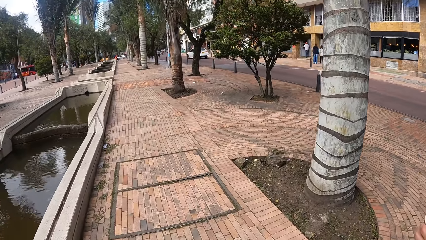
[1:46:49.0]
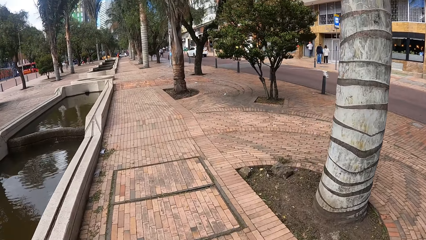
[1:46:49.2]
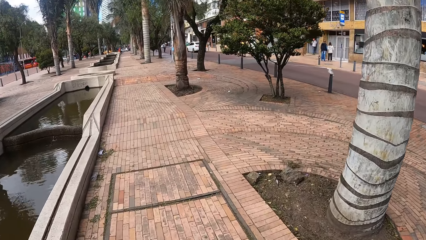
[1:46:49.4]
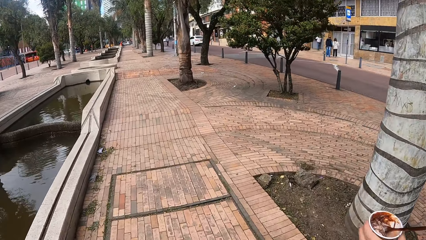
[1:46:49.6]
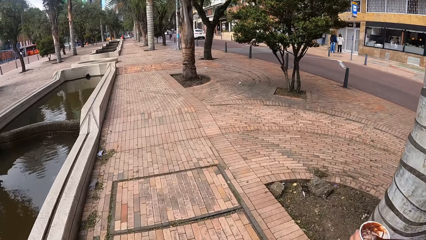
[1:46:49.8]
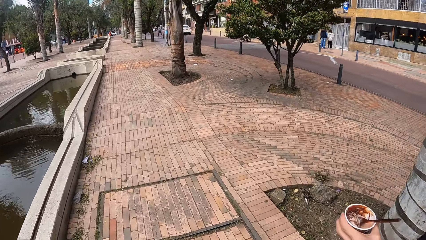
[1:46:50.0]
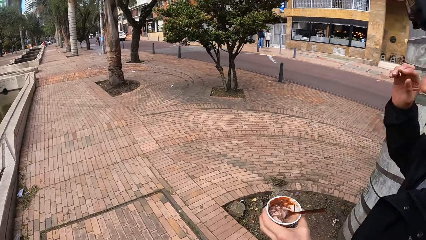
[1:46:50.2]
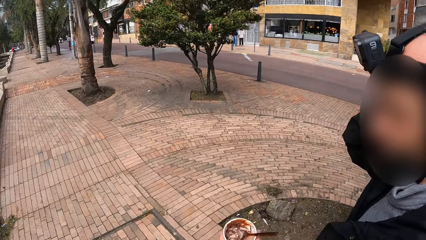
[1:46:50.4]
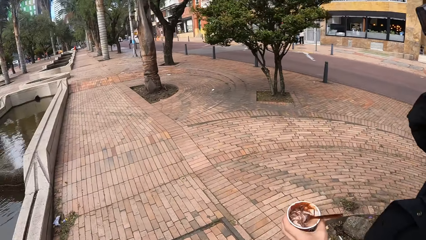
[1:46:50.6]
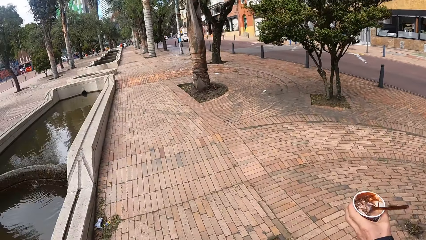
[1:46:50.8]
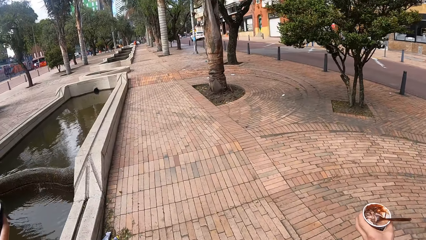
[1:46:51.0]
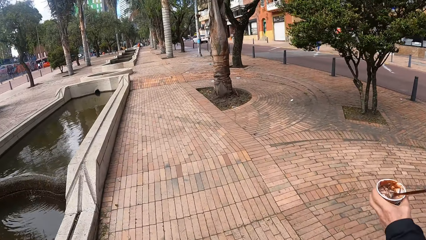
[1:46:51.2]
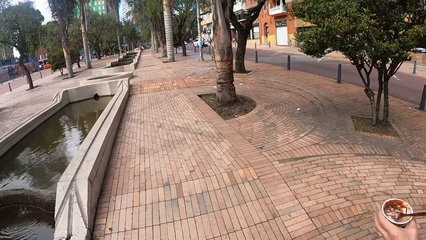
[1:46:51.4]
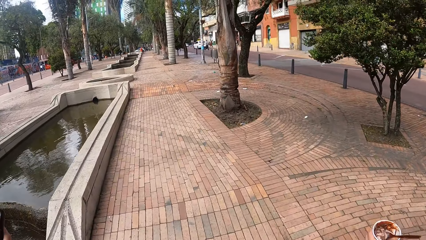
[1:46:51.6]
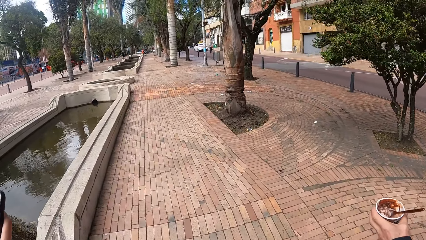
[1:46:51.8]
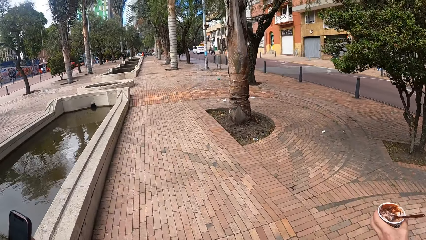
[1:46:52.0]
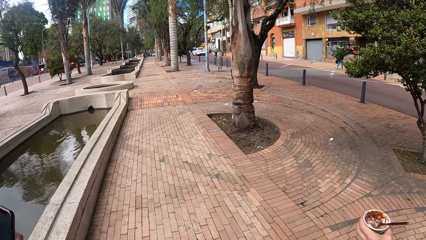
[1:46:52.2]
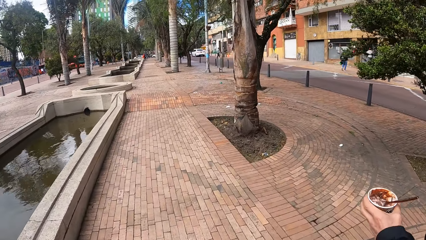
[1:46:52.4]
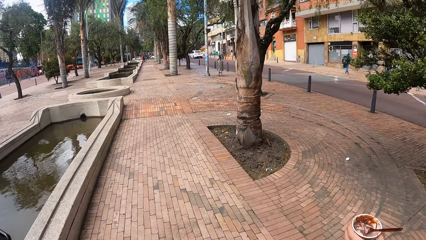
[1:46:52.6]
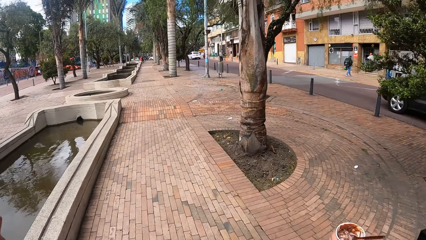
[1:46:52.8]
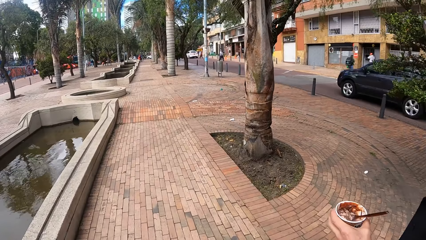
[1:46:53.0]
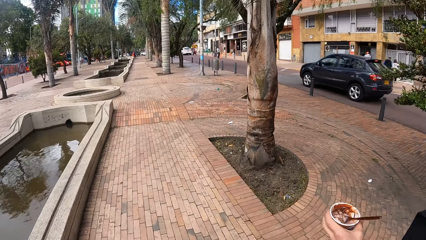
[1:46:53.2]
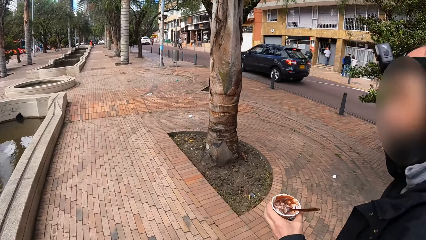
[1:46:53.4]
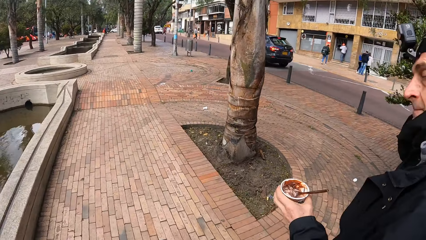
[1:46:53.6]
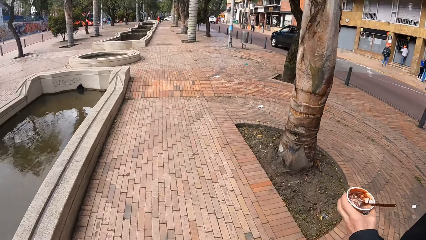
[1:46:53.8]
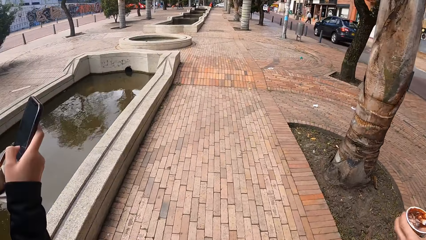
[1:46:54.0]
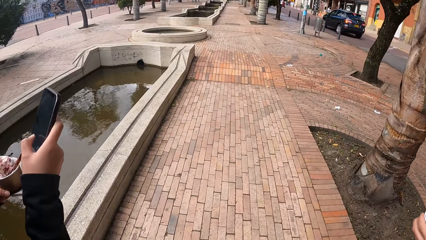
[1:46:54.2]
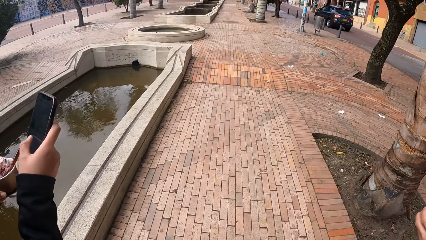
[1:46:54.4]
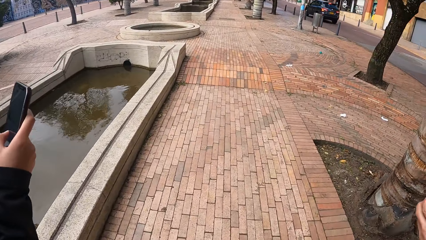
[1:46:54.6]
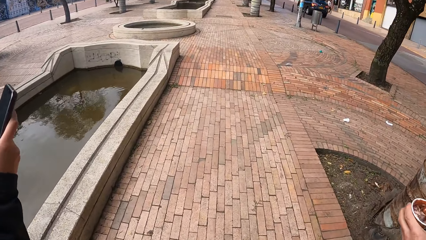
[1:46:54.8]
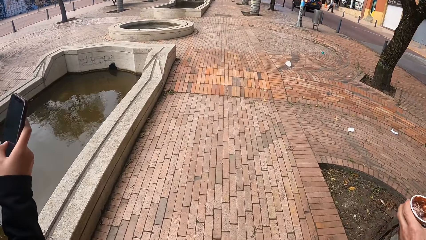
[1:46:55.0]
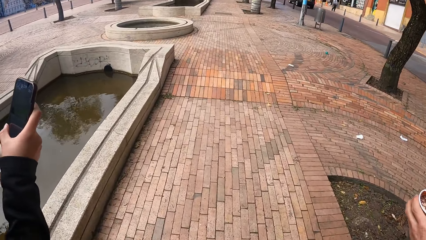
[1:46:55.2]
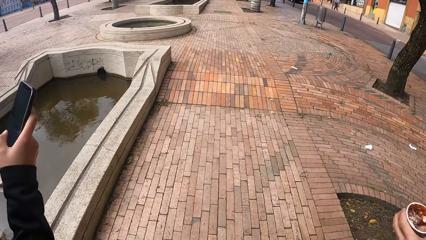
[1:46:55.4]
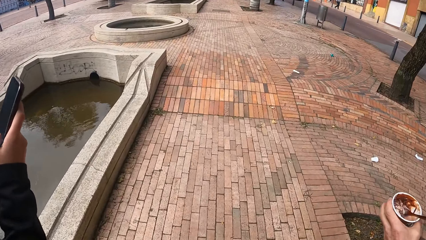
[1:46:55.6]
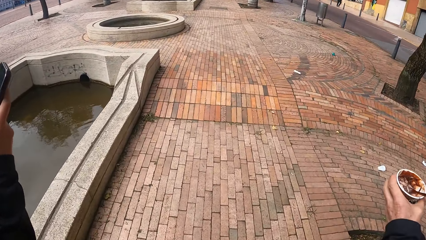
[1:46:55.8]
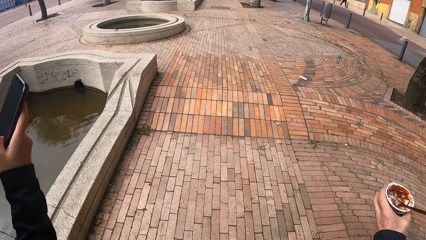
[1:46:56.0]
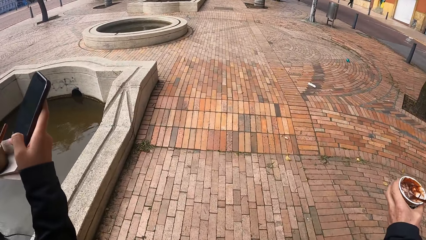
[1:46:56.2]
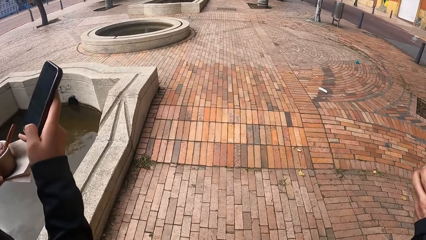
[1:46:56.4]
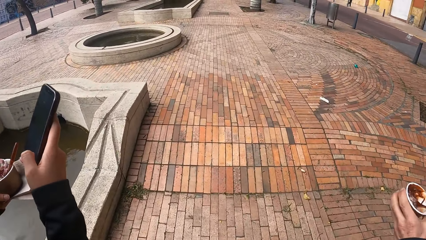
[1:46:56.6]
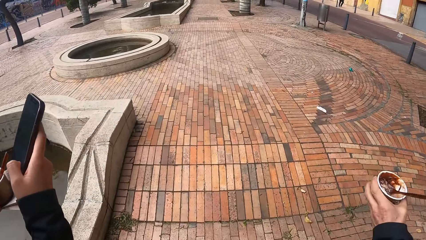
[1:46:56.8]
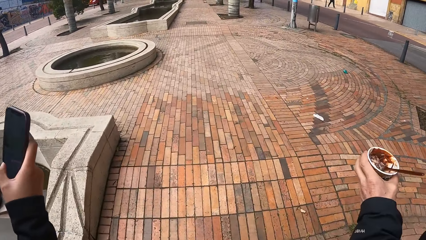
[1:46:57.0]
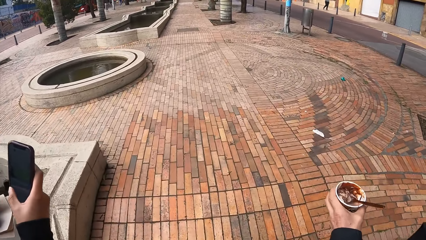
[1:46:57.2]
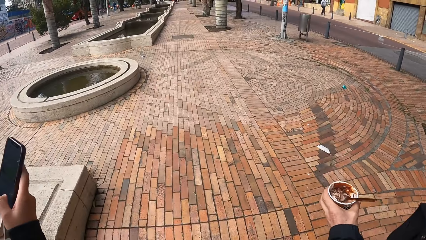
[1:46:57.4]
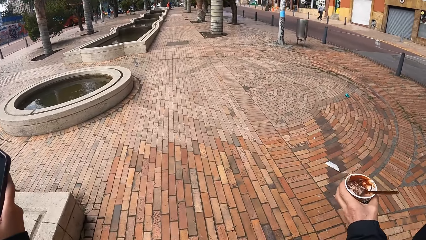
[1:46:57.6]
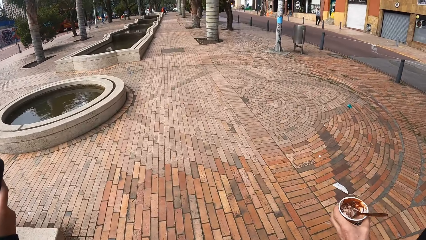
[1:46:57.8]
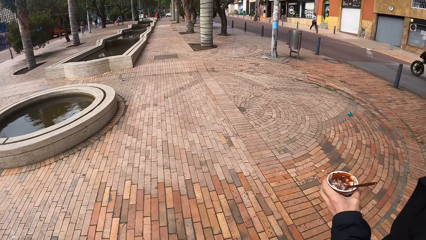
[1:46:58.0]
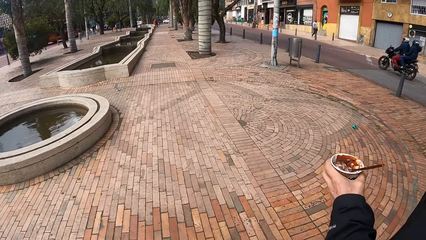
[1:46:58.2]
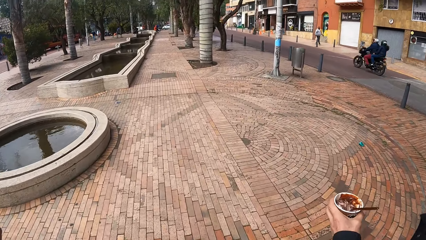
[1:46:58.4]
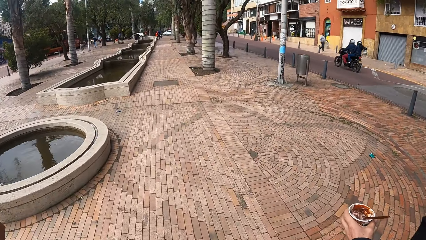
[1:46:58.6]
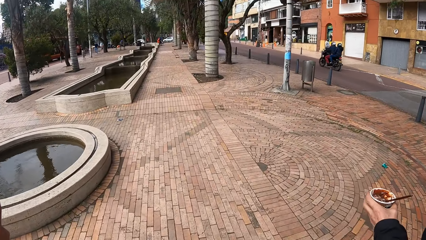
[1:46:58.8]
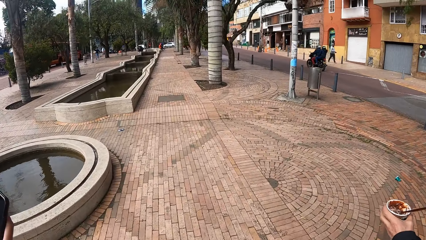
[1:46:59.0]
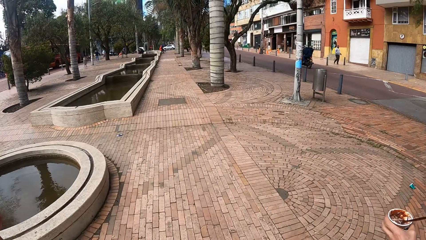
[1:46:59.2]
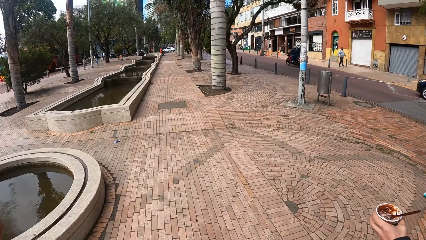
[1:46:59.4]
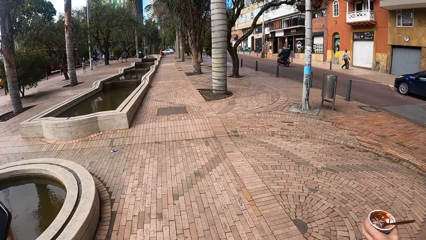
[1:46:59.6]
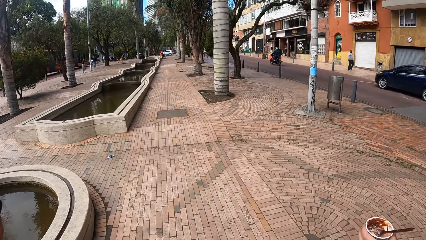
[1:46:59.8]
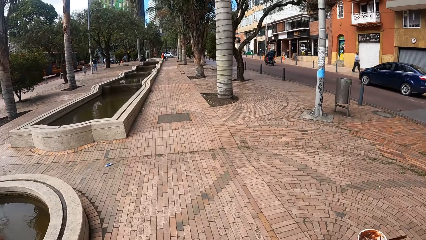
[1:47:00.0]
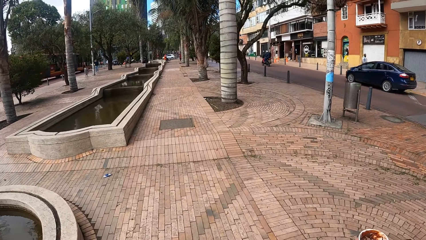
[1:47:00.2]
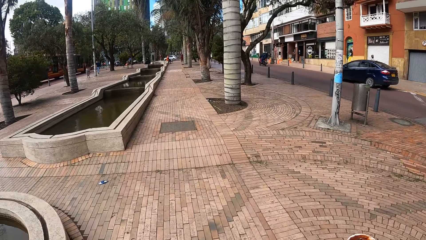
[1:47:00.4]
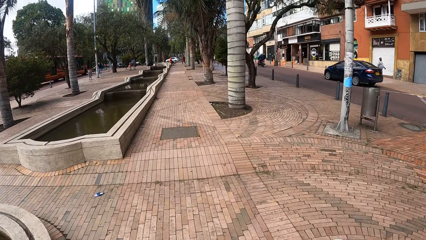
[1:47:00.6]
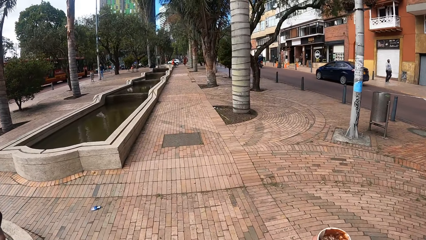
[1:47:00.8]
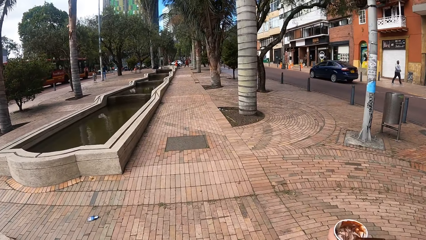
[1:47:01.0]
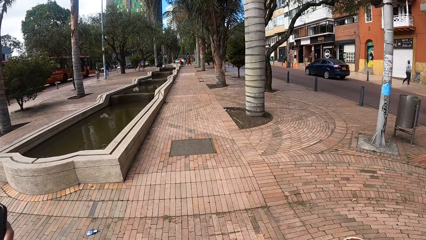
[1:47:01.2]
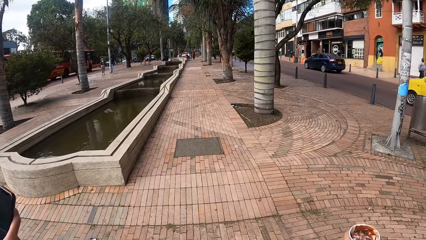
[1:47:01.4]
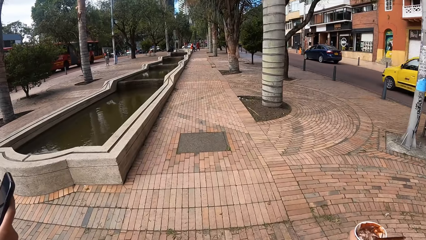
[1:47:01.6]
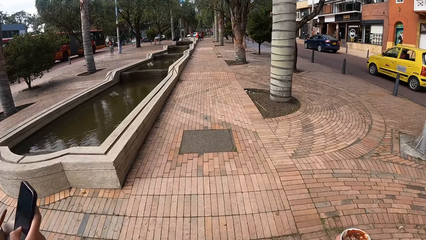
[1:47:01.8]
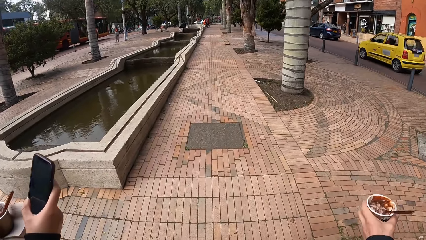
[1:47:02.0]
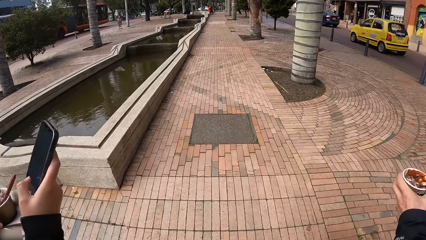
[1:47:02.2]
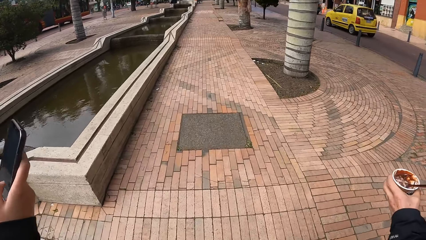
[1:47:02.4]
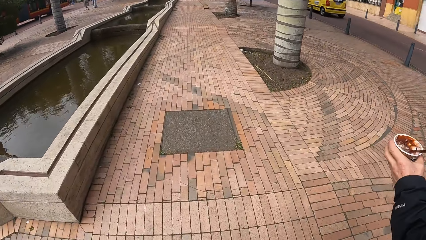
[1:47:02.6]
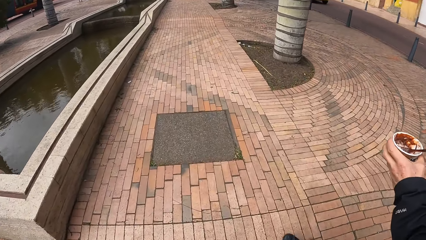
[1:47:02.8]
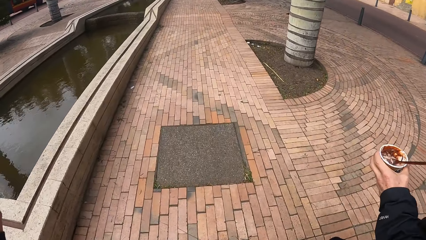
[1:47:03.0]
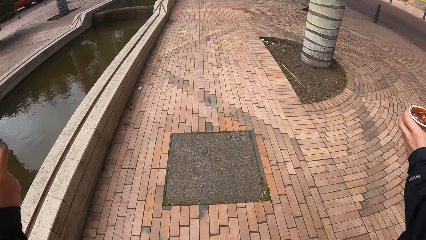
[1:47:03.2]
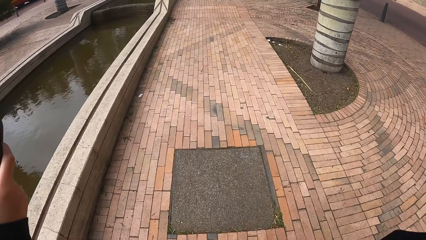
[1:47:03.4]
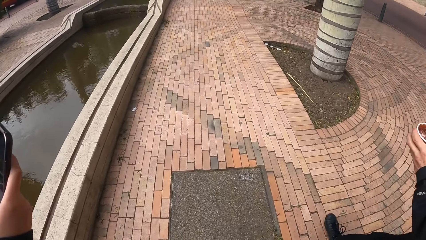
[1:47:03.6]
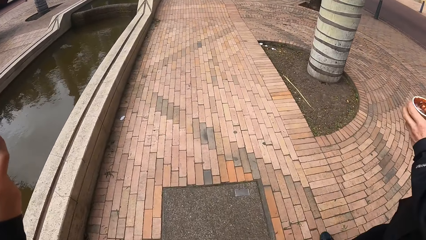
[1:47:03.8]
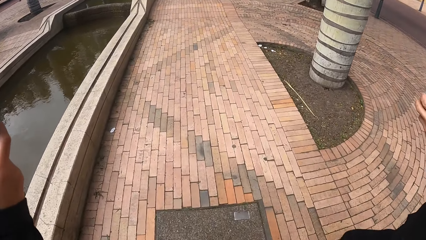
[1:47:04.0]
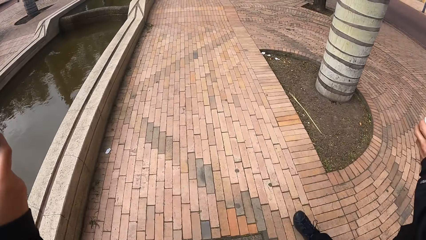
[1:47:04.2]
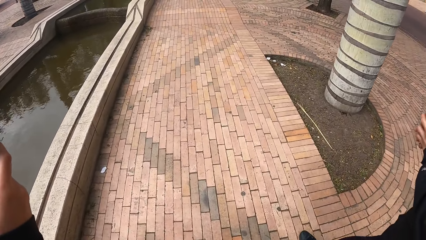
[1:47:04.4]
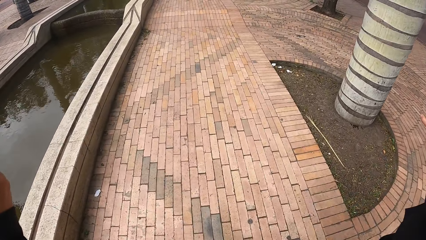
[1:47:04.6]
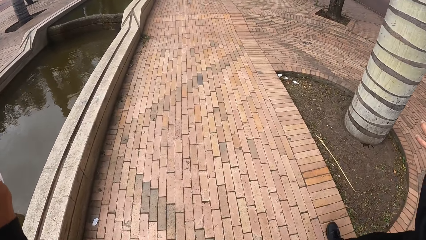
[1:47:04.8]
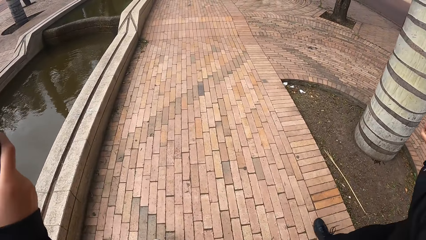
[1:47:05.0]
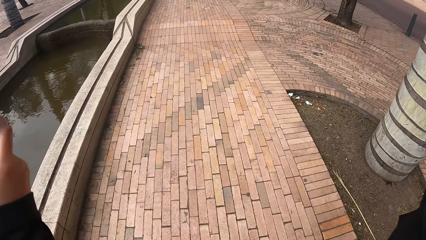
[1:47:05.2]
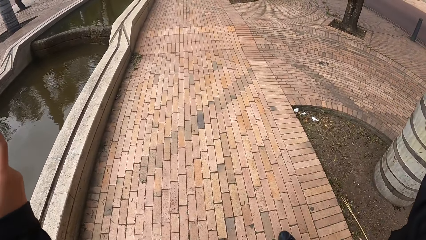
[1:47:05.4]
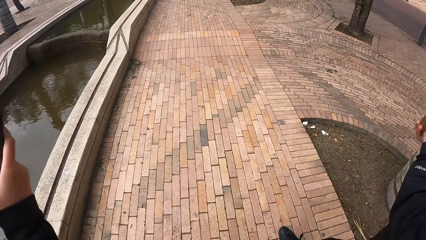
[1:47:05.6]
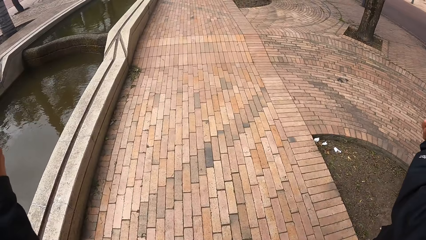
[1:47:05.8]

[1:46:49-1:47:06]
A black car drives past the camera wearer. A motorcycle rides past them. A navy blue car drives past them. A yellow car drives past them.
